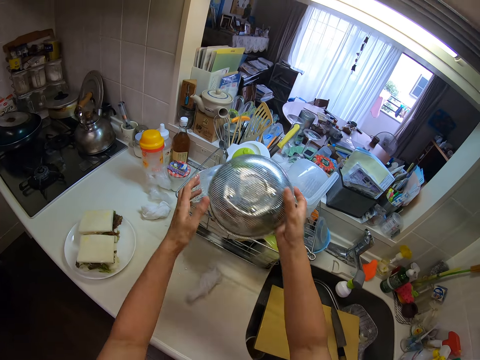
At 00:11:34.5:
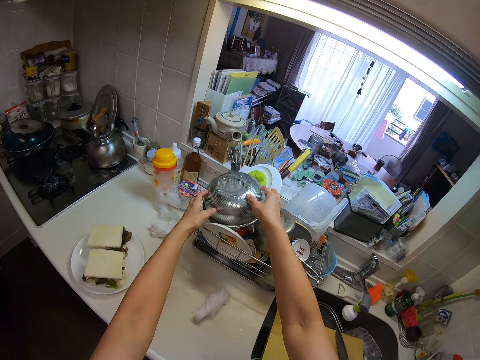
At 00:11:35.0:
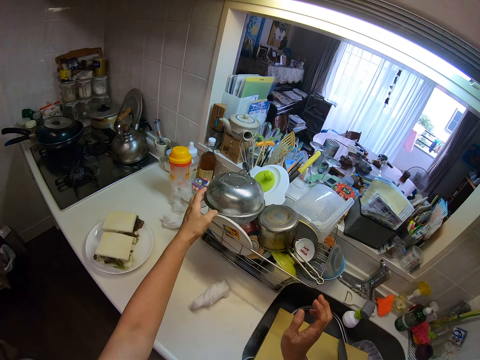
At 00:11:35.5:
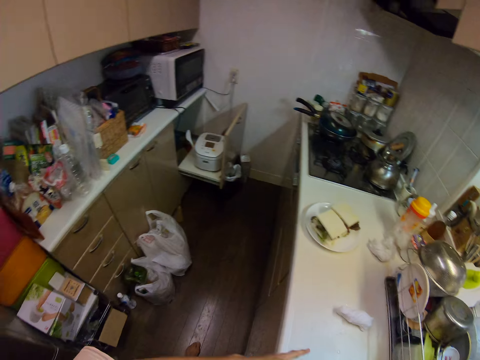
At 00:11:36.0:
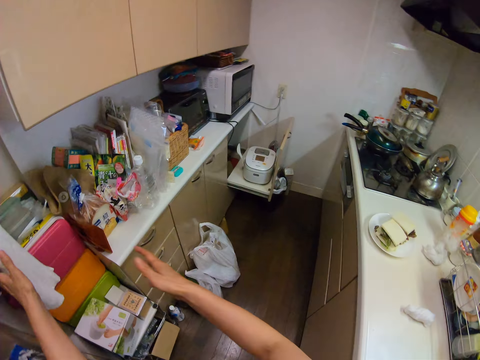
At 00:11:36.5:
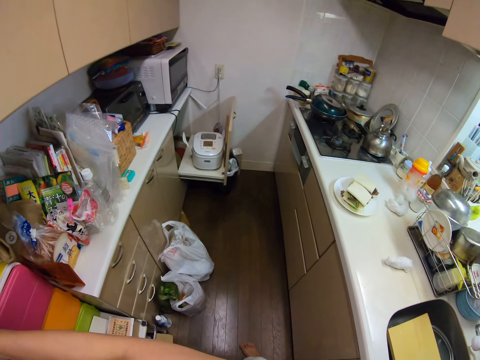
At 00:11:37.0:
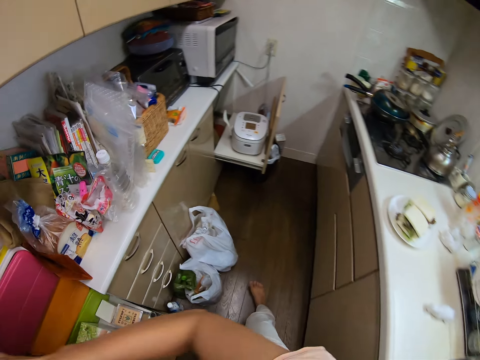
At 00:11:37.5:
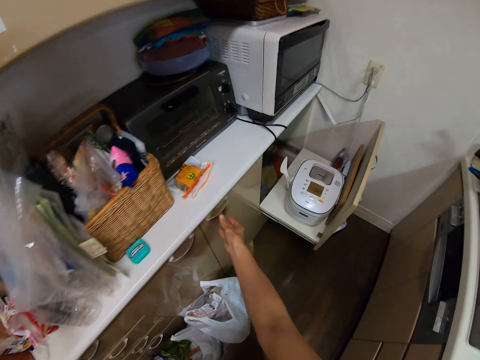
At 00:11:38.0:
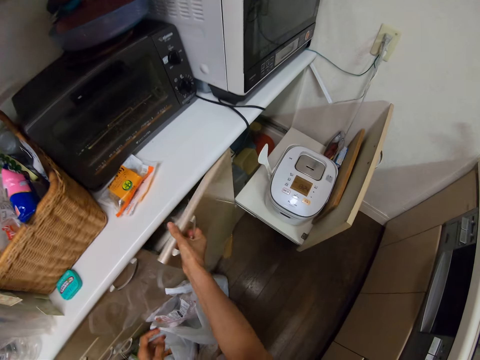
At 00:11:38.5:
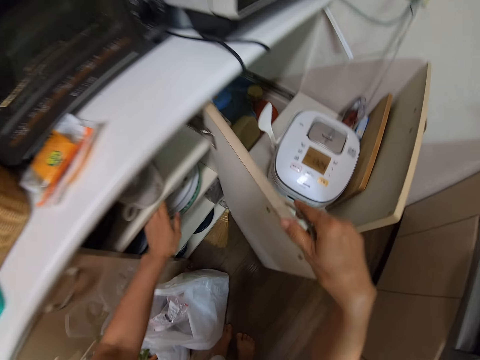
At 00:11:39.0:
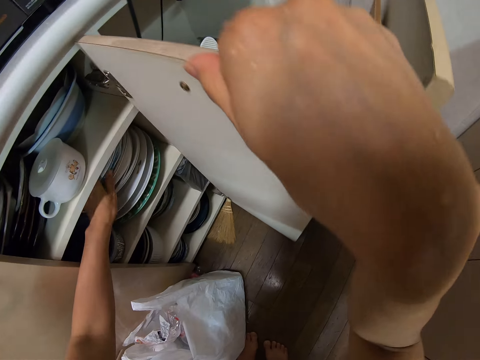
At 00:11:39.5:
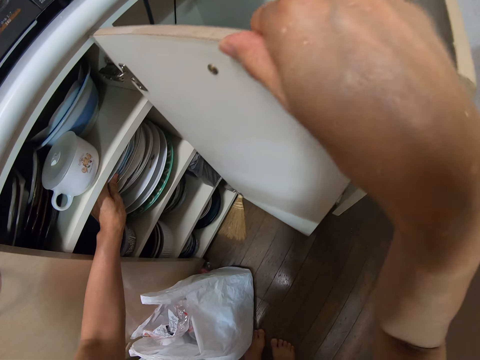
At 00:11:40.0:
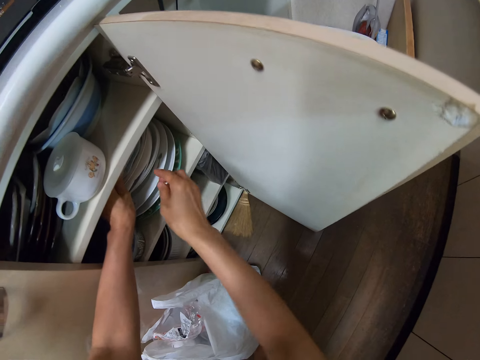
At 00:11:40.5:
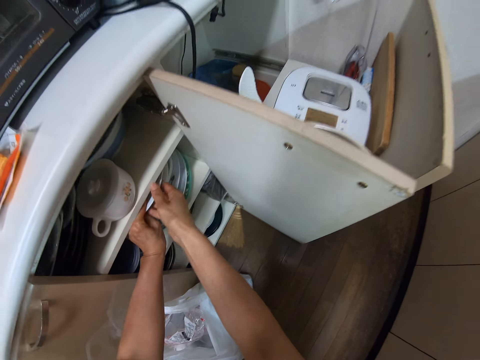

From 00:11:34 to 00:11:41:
The camera wearer drops the container inside the tray on the table with his hands. He cleans his hands with a napkin. He opens a cabinet with his right hand. He removes a plate from the cabinet with his hands.
